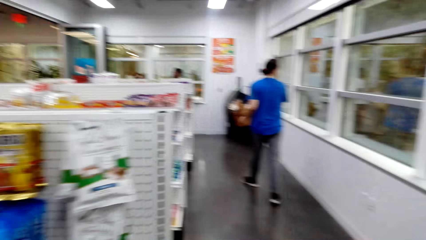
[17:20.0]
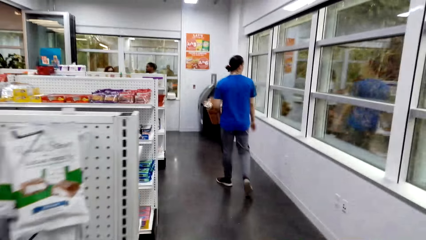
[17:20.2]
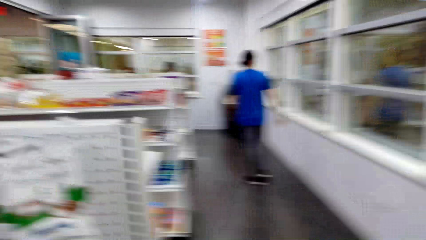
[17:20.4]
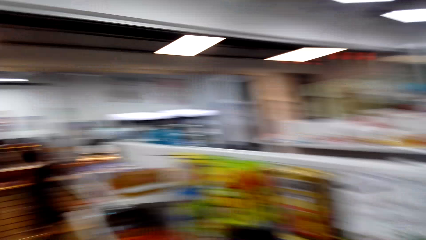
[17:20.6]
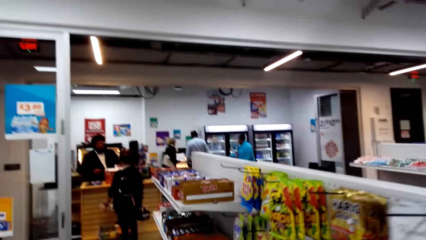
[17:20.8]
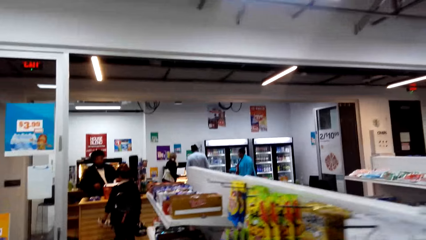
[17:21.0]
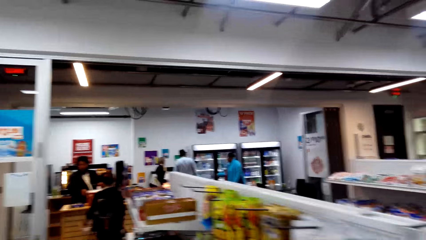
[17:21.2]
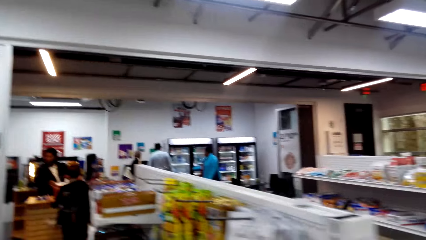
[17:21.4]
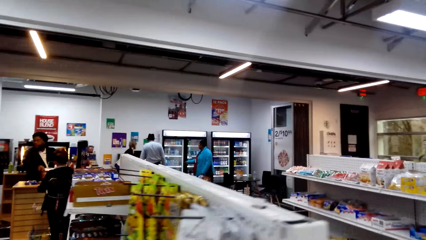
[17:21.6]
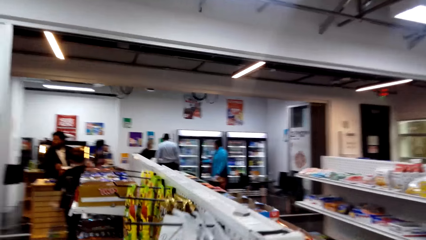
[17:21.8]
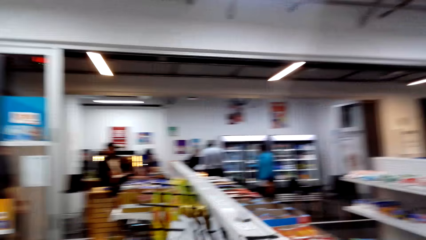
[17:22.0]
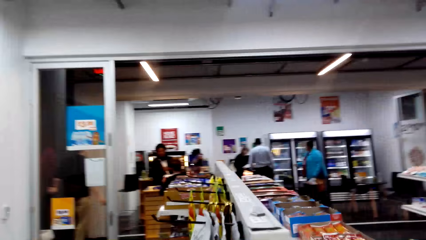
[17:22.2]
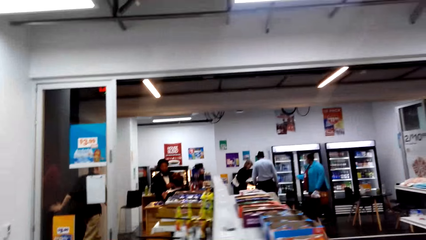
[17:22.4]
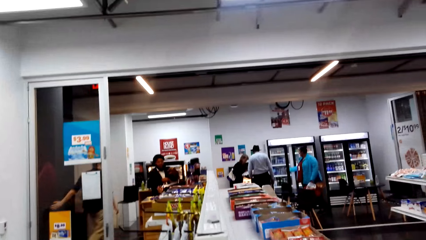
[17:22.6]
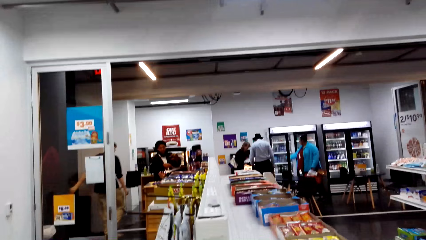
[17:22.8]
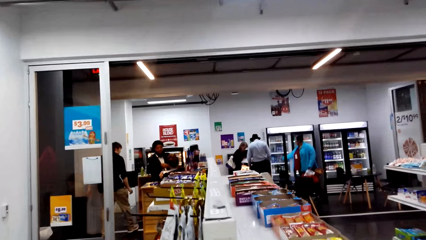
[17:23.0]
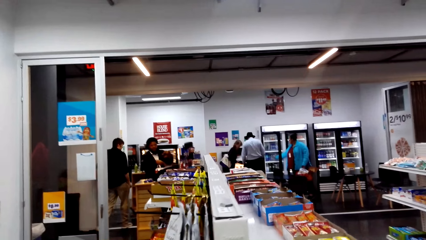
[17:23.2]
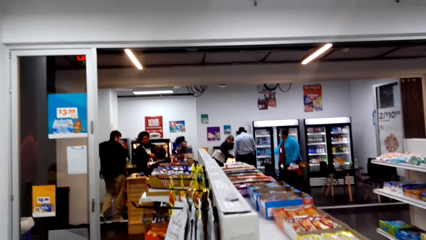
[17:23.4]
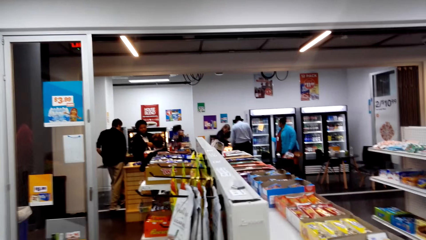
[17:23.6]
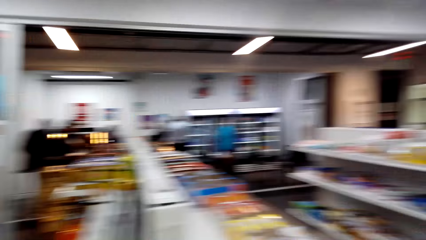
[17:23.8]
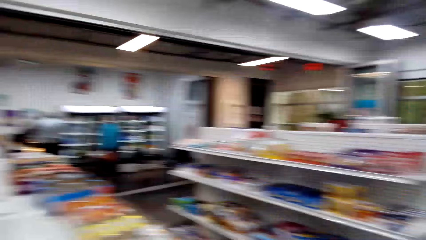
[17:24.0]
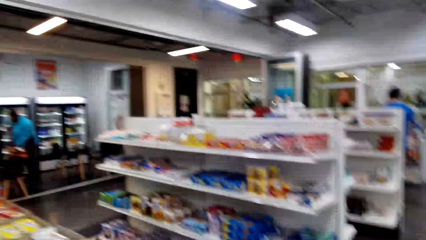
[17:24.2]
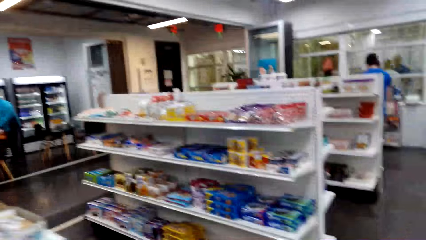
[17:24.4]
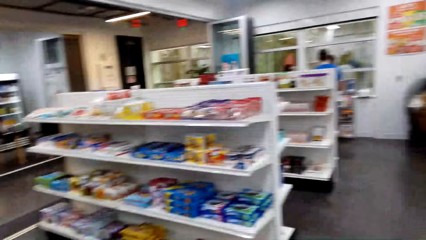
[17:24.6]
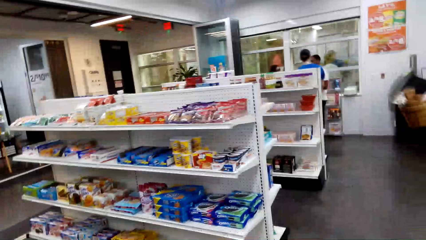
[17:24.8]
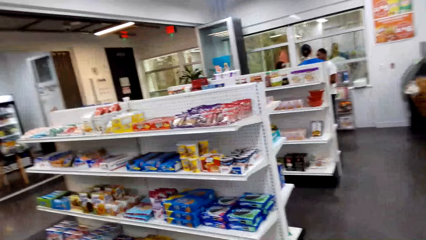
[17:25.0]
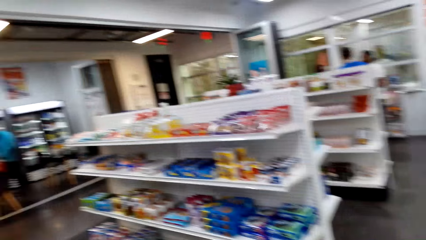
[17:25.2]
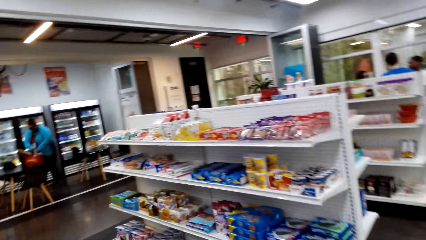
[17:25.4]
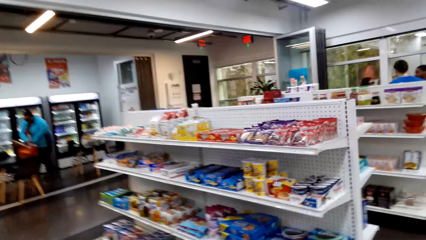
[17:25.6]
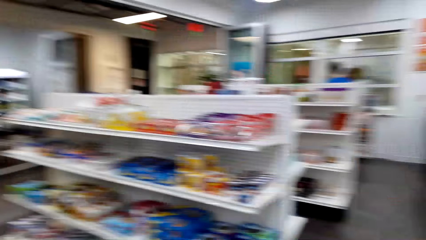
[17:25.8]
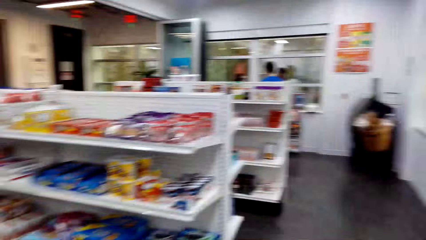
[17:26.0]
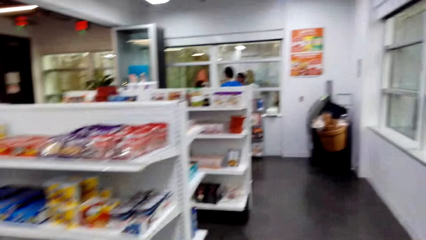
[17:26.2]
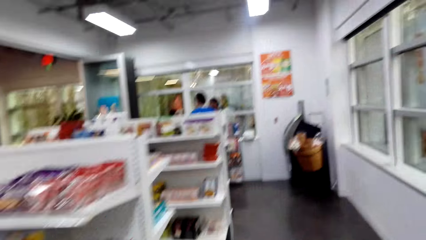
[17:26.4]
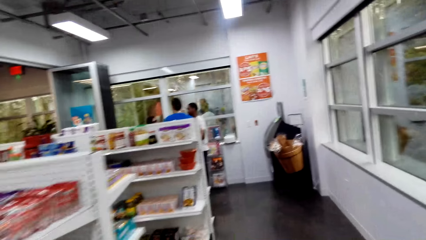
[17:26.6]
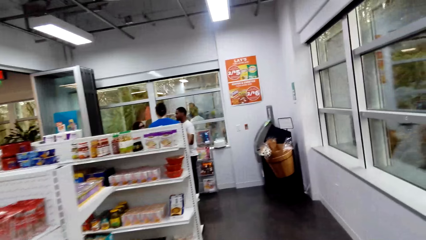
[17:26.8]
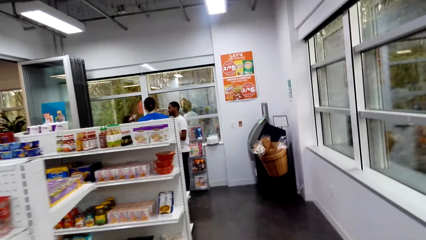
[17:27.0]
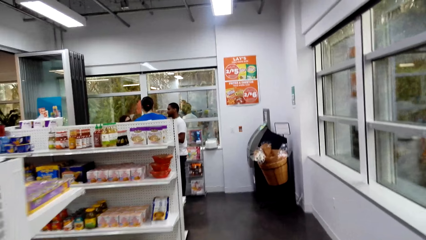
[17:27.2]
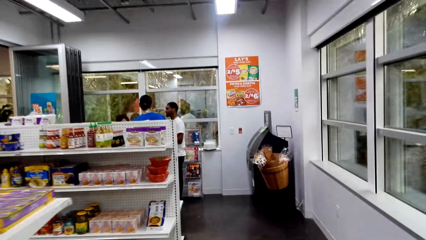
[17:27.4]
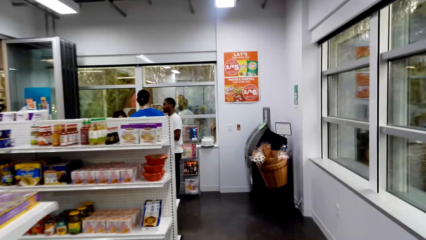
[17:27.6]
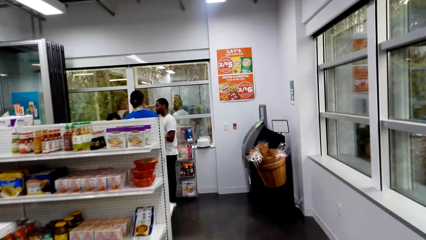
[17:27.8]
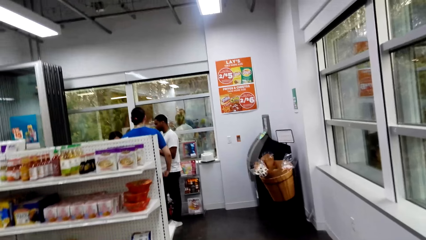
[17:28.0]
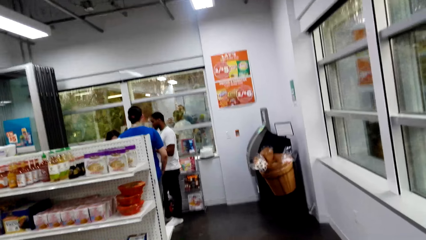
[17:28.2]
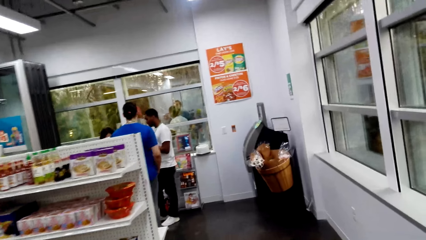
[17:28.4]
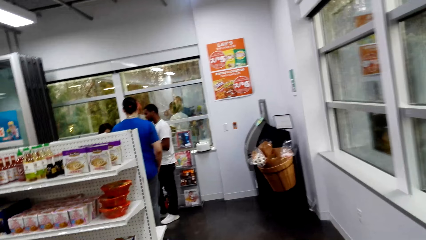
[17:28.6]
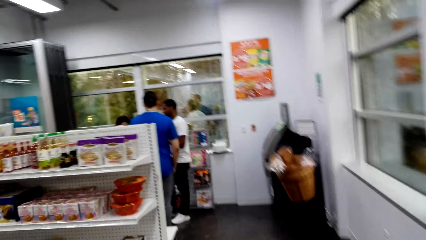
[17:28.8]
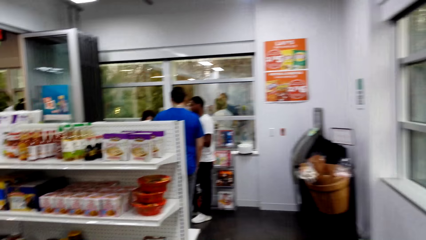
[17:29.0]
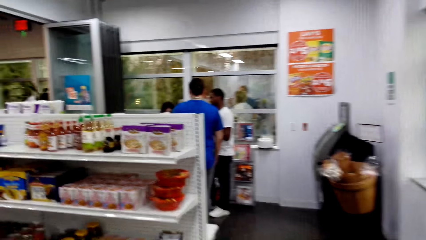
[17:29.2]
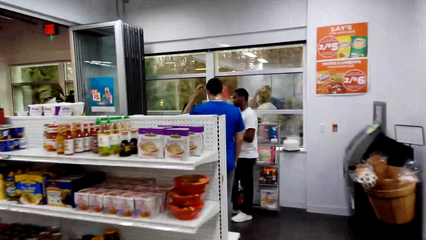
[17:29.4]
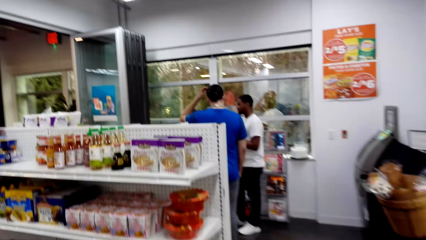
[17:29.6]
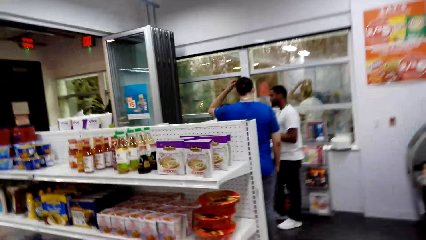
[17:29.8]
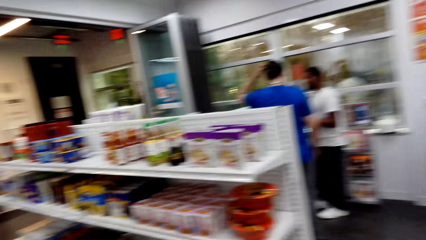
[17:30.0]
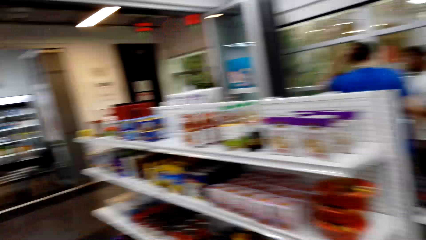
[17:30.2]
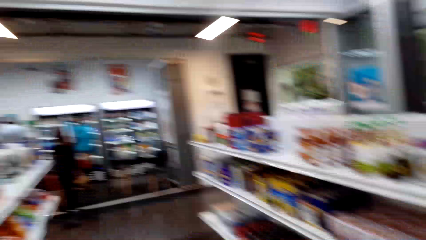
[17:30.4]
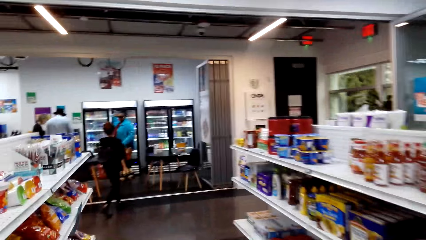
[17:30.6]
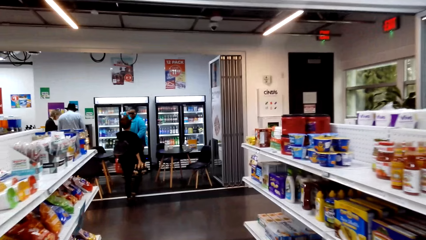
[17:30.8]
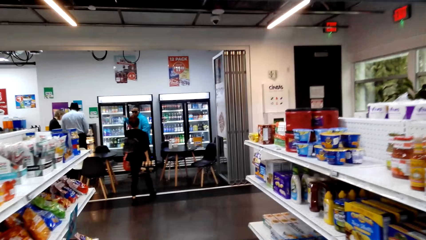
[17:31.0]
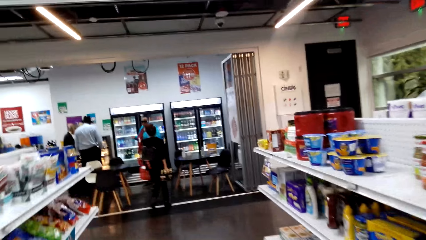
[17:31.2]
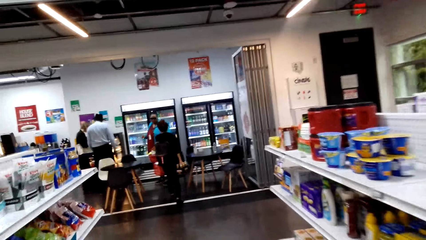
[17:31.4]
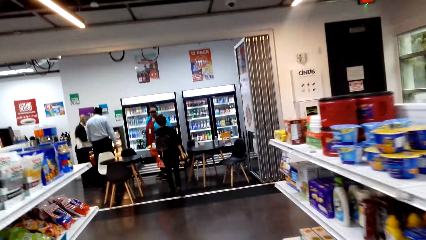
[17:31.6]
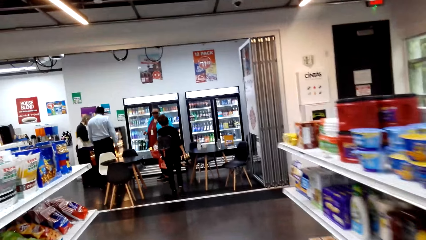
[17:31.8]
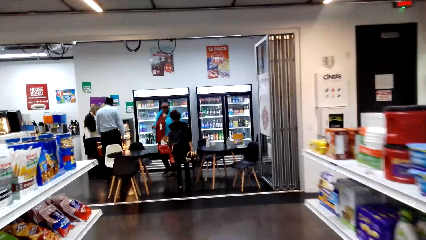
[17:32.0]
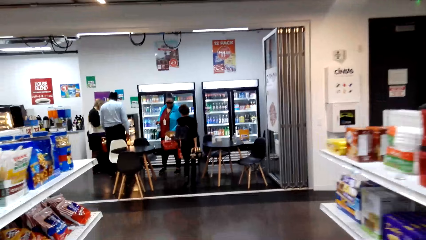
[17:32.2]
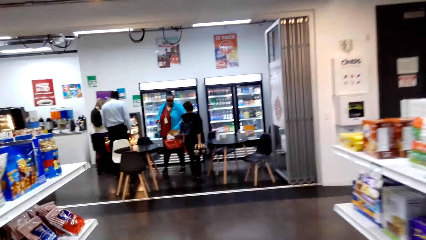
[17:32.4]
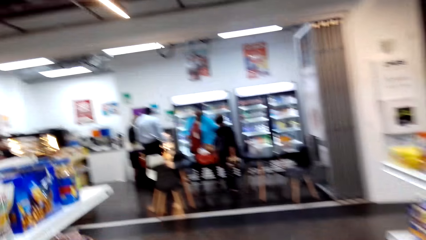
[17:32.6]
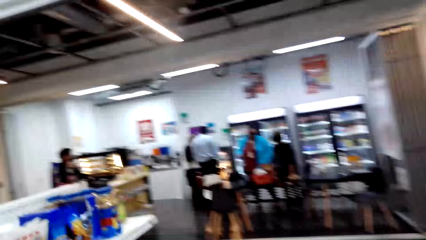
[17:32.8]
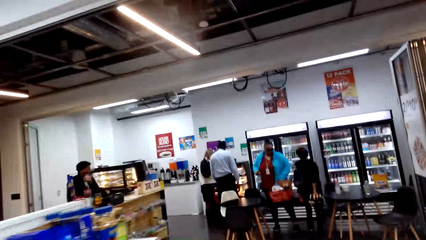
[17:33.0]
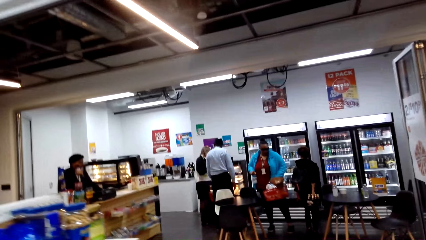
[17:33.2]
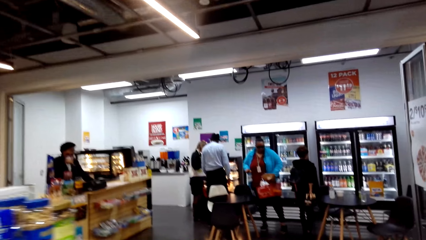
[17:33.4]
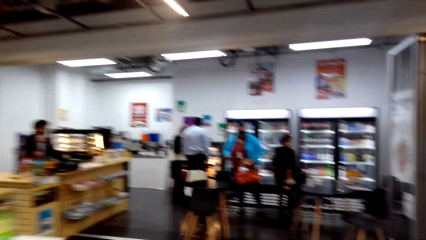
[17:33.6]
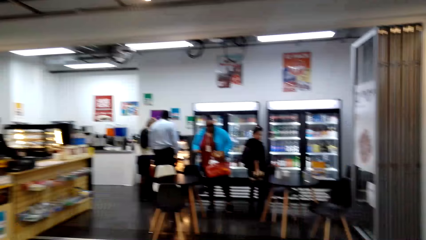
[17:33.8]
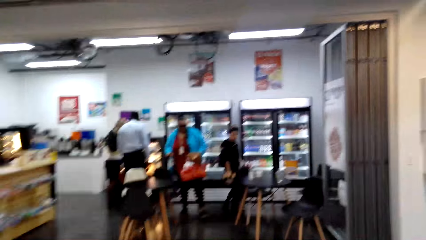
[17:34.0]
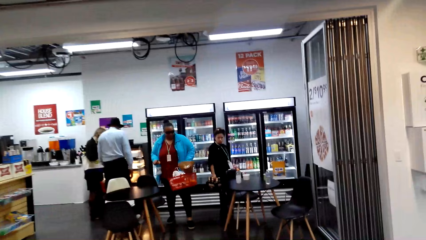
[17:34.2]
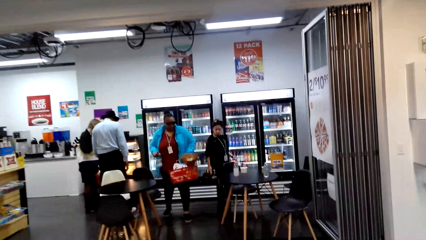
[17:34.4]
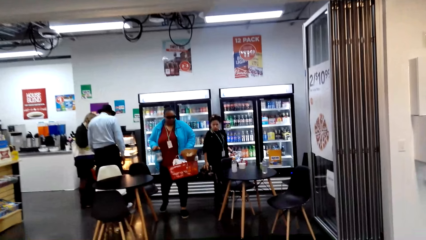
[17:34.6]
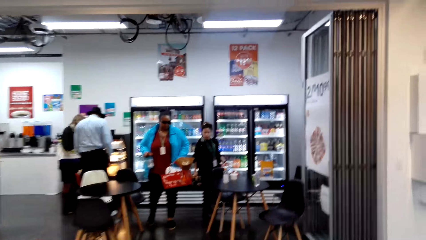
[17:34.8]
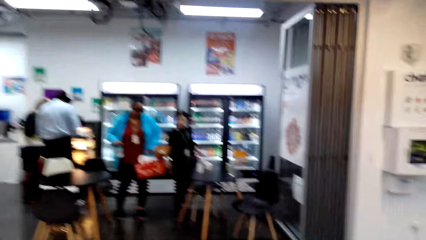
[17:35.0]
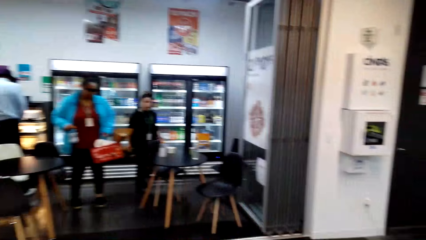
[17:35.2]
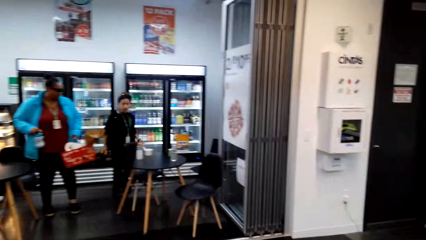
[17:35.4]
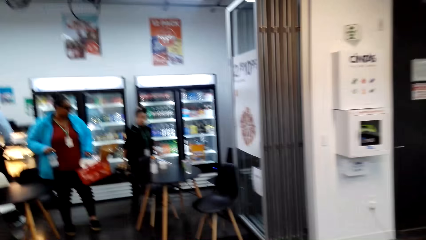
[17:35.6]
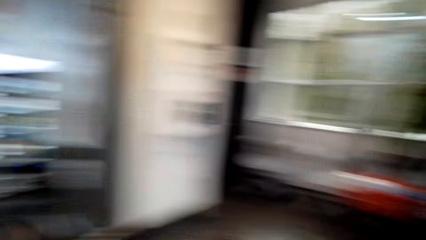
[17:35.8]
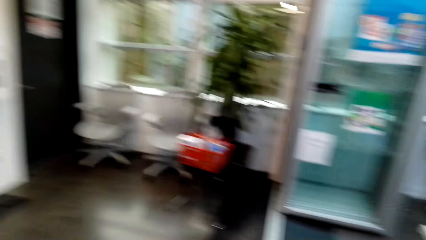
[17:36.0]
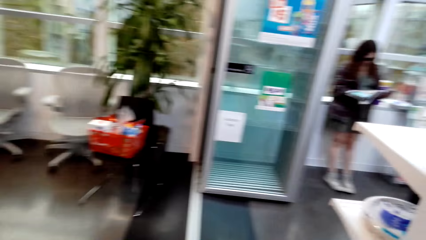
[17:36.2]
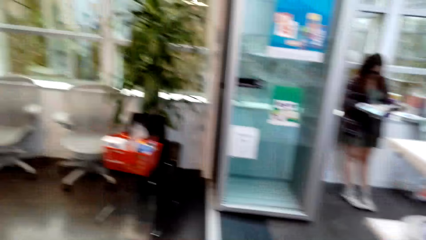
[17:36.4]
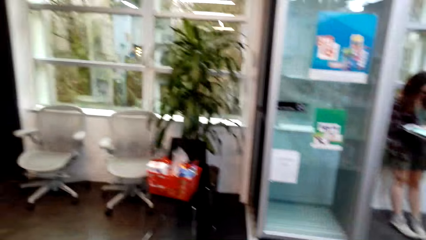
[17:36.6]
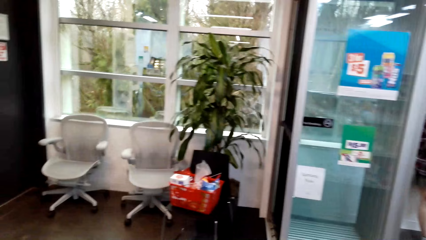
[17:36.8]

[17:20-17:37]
The camera wearer walks in the room. They walk in the supermarket.
